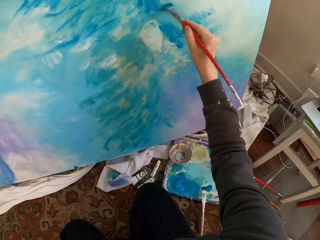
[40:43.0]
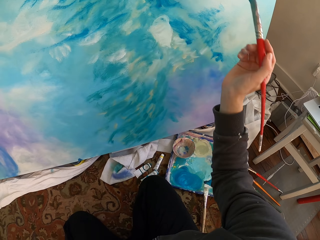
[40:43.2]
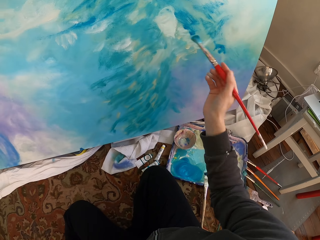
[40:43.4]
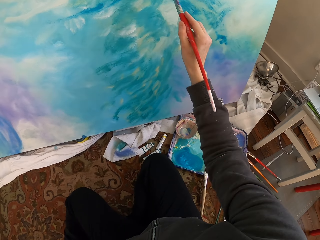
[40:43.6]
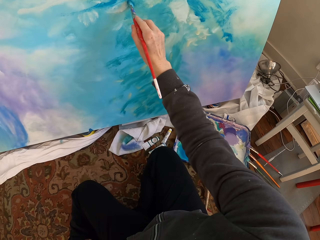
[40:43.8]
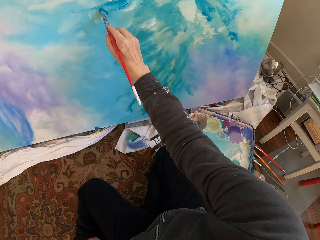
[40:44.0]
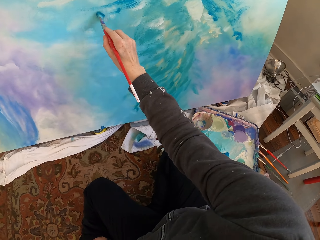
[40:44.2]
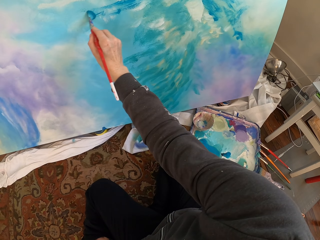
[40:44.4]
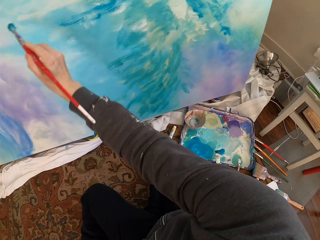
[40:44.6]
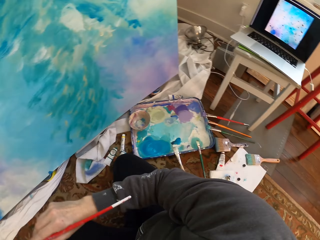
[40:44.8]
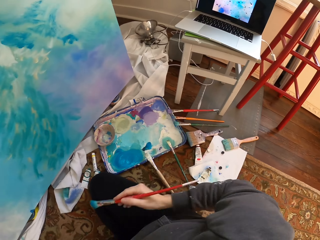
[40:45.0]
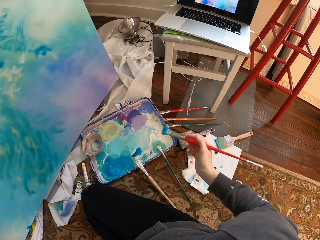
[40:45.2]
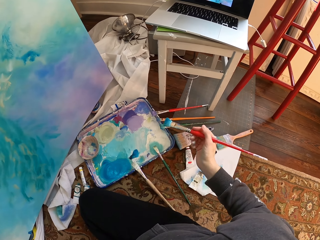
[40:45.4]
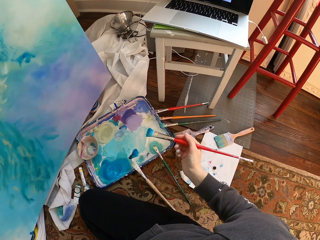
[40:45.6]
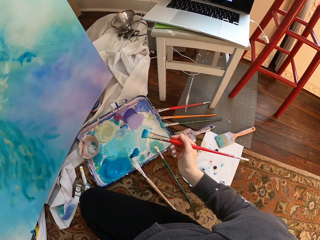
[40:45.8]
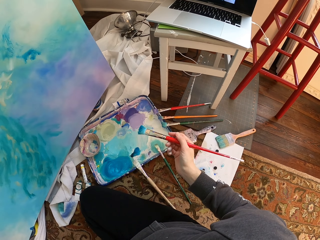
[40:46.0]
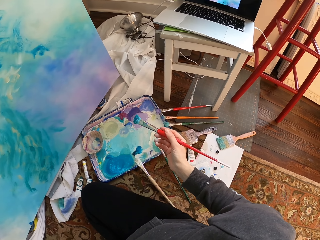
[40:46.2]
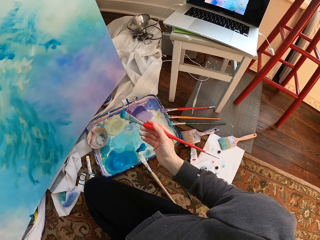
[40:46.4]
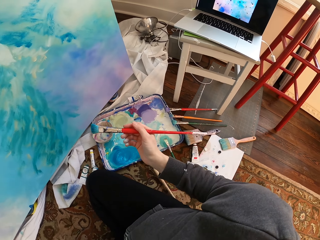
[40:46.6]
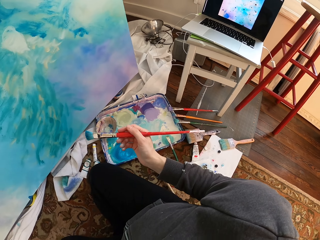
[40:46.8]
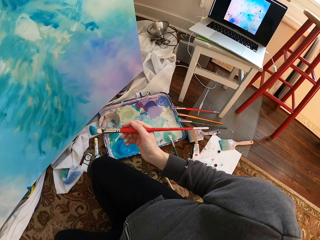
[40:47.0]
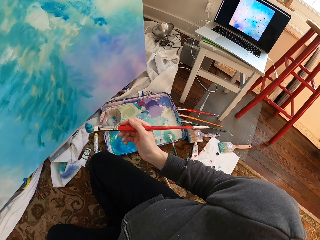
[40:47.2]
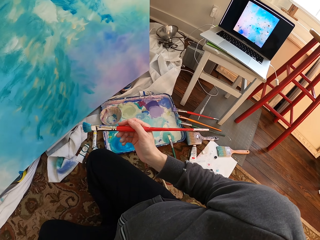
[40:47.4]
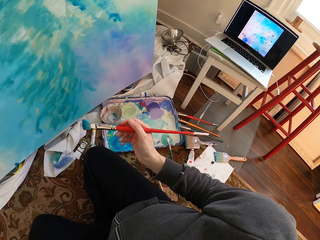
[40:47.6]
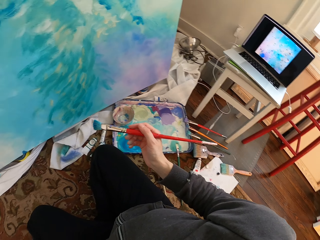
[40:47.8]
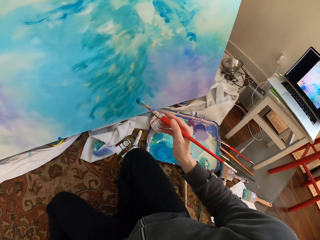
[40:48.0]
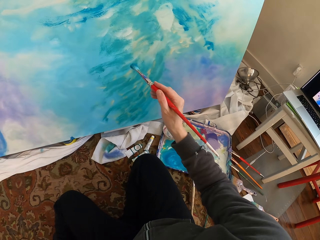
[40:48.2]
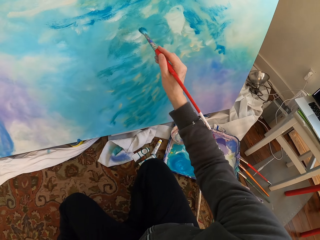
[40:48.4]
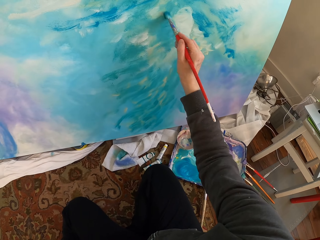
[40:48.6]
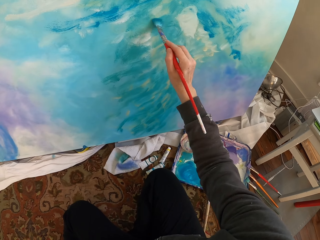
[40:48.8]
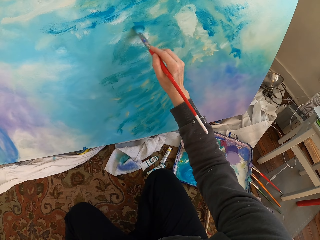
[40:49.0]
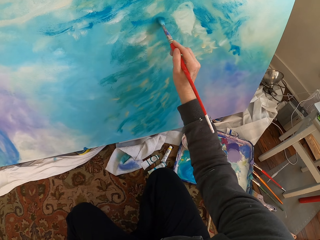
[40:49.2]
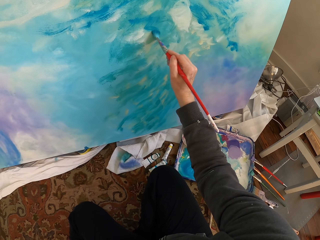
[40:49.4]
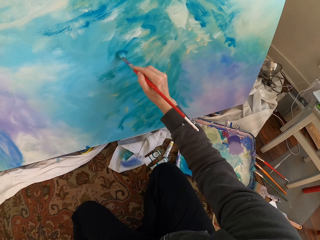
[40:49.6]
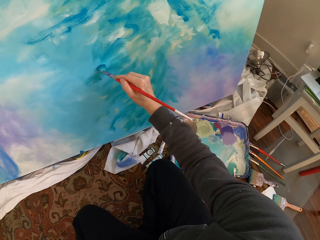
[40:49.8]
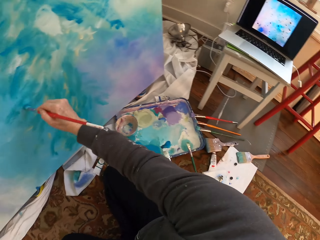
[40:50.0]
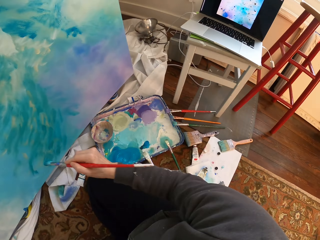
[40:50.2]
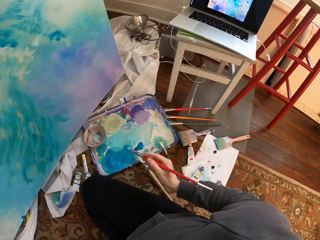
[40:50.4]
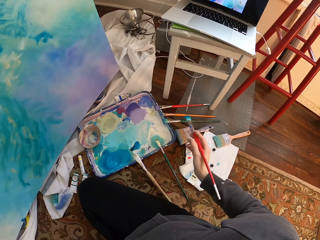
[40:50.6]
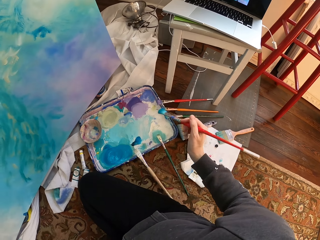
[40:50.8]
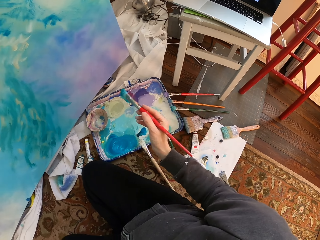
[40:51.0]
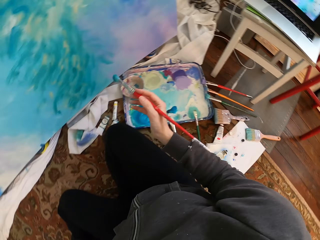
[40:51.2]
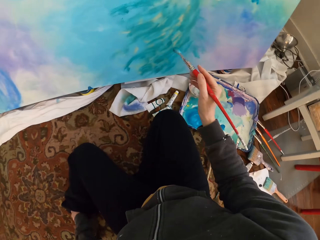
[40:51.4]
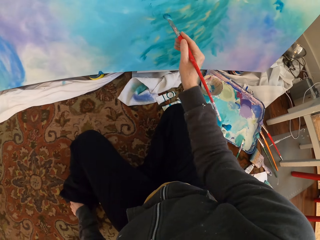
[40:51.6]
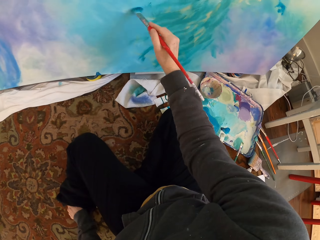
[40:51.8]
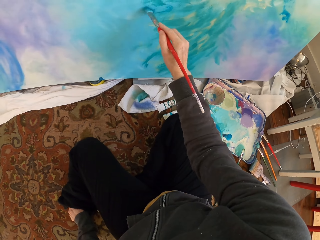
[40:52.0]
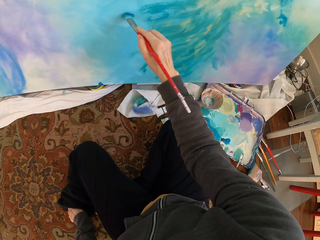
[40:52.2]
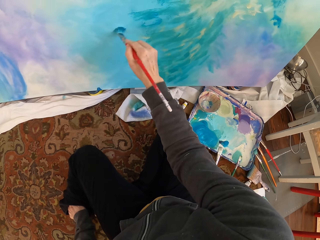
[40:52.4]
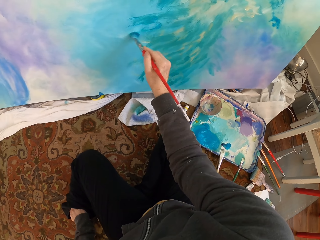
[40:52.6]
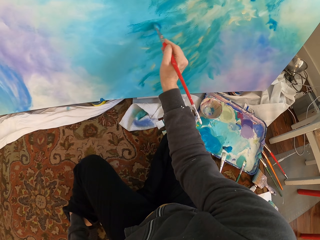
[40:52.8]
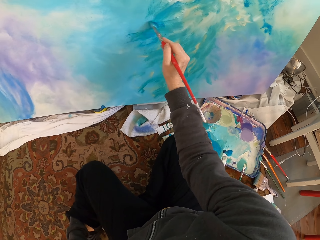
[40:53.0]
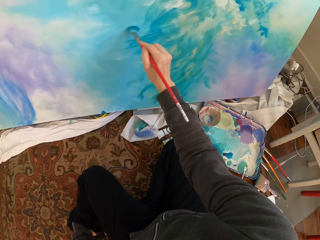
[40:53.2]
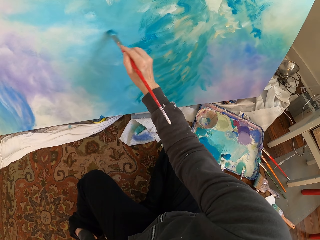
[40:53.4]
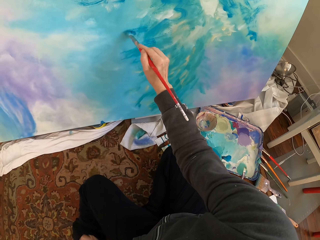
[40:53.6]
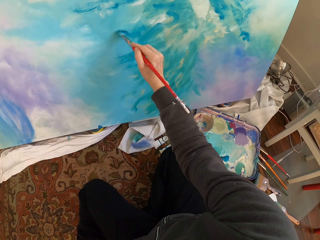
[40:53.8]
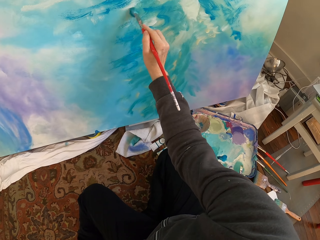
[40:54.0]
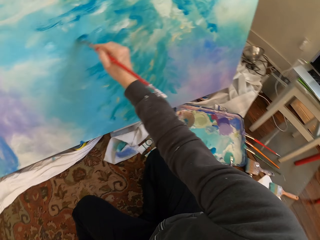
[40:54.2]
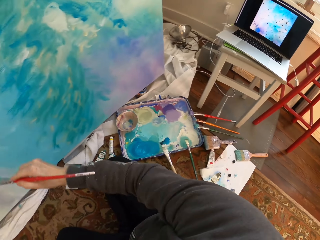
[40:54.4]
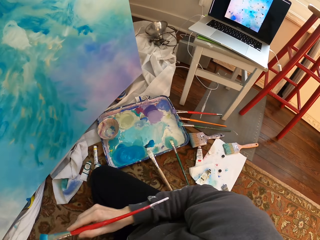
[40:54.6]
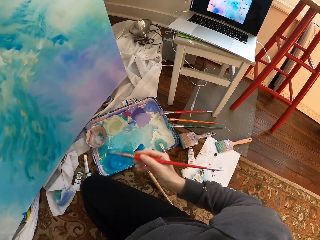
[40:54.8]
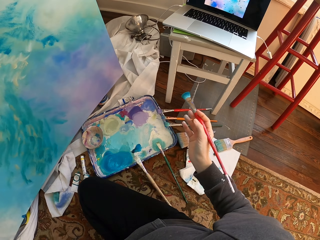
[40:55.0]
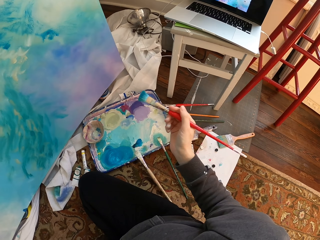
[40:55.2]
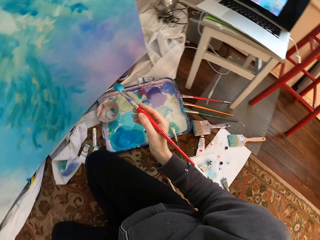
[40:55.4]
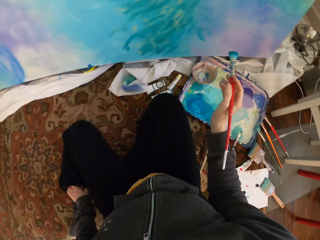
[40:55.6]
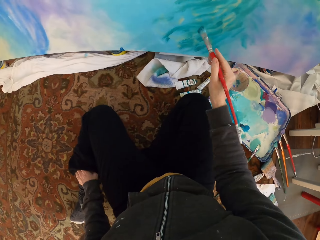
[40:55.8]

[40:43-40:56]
The camera wearer paints. They remove the brush from the paint work. They hold a paint brush. They paint. They remove the brush from the paint work. They paint.

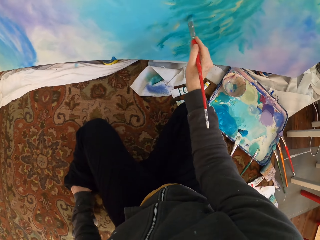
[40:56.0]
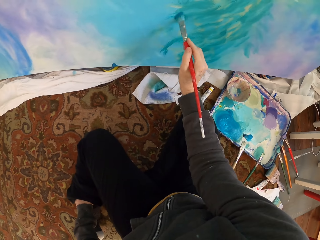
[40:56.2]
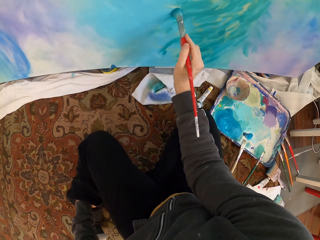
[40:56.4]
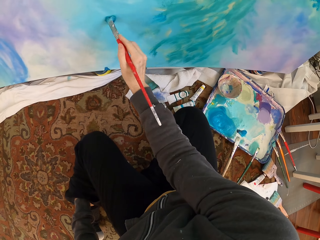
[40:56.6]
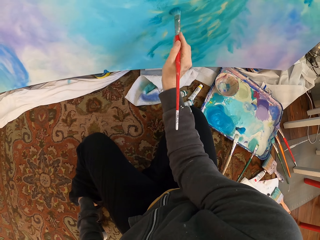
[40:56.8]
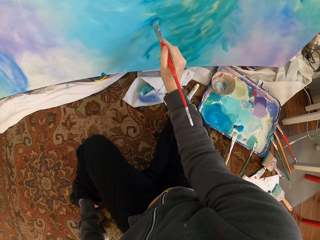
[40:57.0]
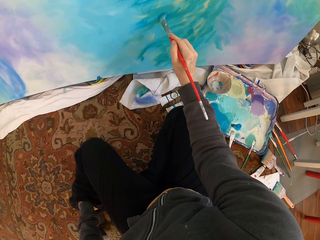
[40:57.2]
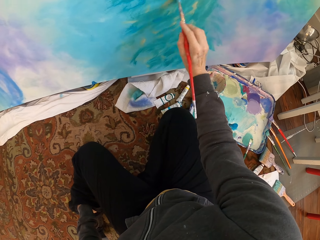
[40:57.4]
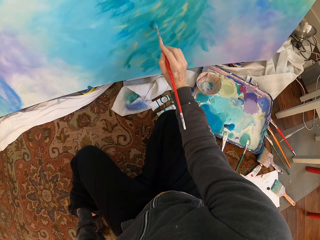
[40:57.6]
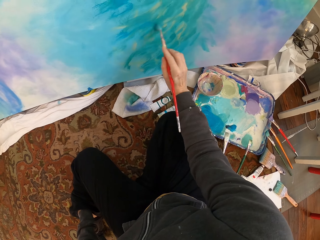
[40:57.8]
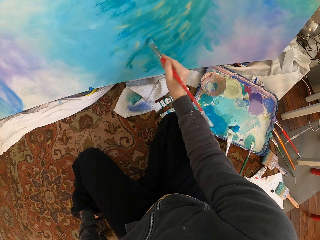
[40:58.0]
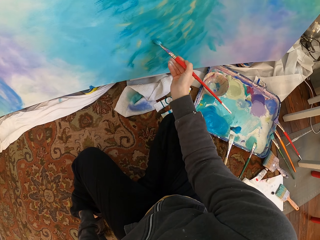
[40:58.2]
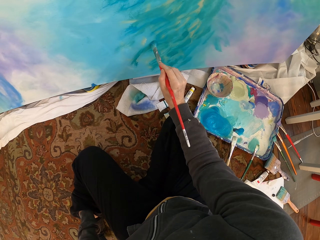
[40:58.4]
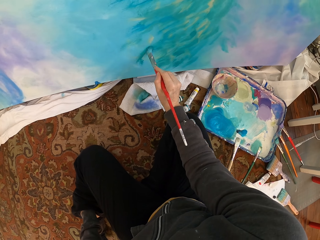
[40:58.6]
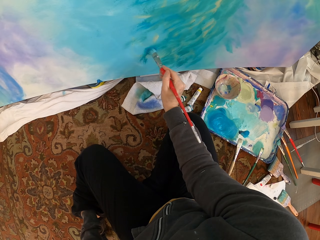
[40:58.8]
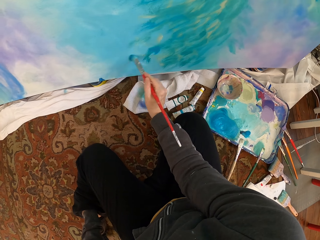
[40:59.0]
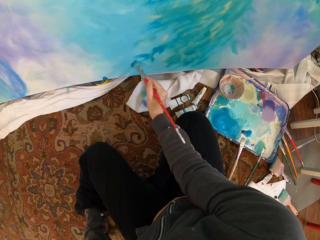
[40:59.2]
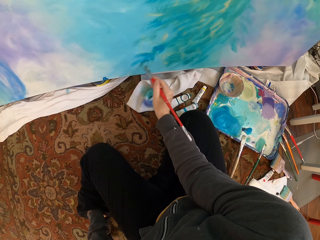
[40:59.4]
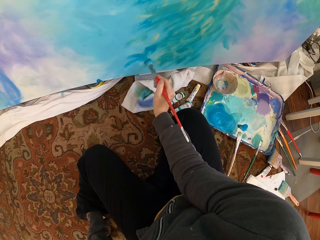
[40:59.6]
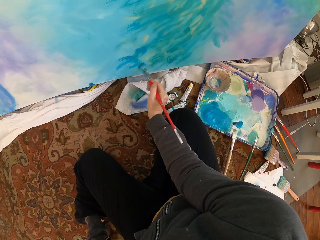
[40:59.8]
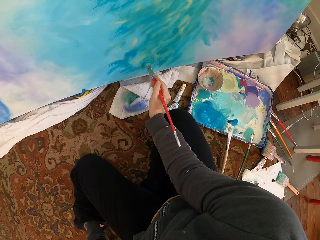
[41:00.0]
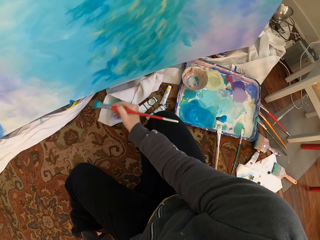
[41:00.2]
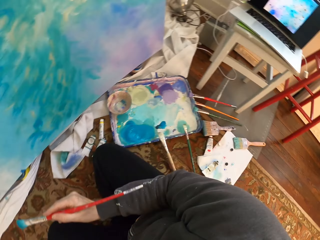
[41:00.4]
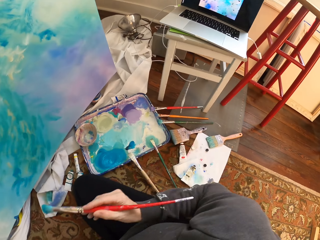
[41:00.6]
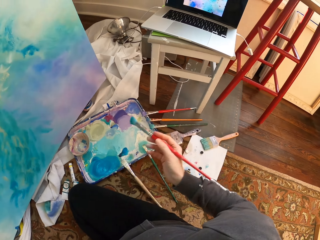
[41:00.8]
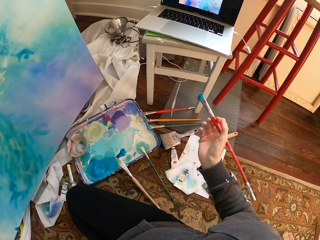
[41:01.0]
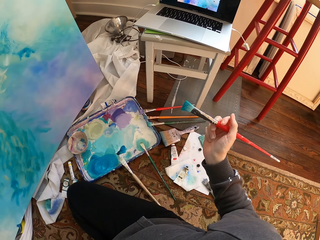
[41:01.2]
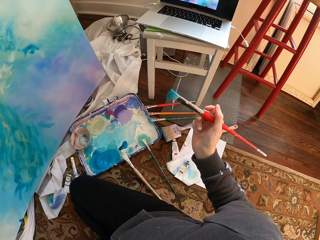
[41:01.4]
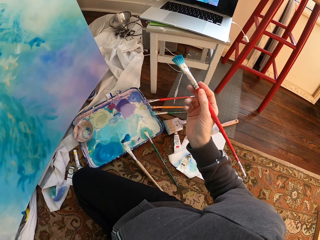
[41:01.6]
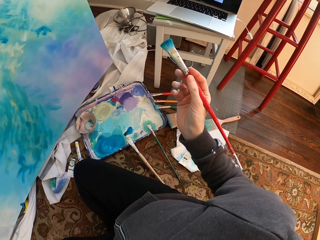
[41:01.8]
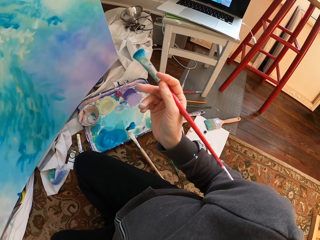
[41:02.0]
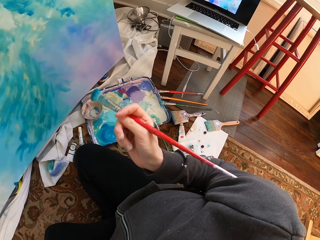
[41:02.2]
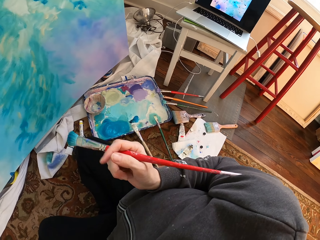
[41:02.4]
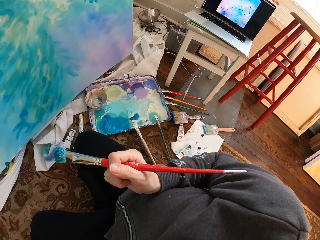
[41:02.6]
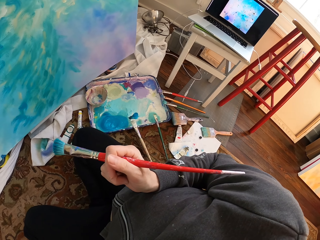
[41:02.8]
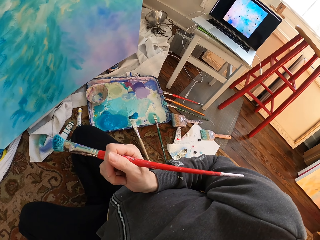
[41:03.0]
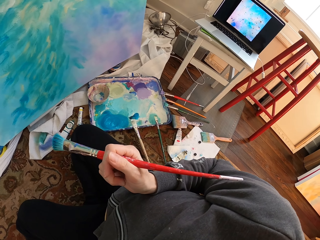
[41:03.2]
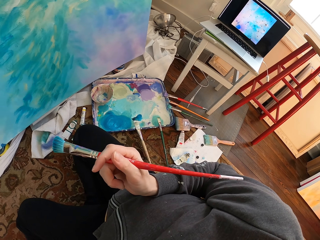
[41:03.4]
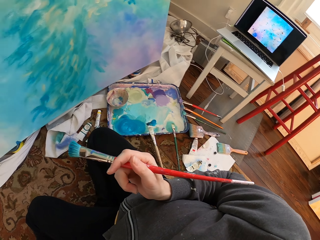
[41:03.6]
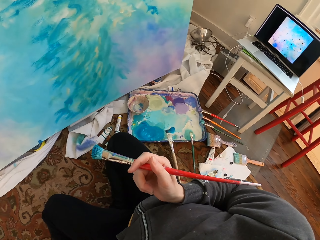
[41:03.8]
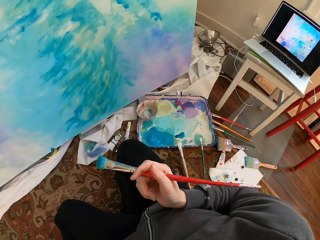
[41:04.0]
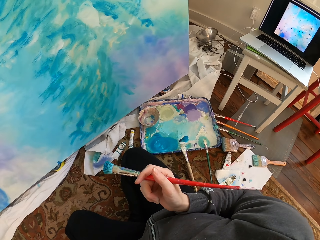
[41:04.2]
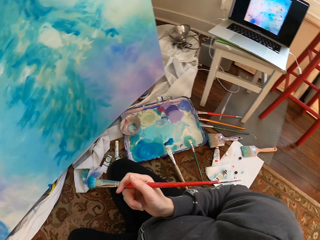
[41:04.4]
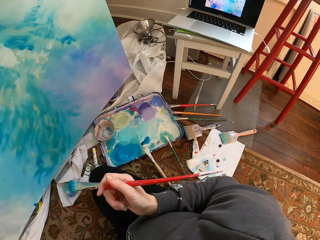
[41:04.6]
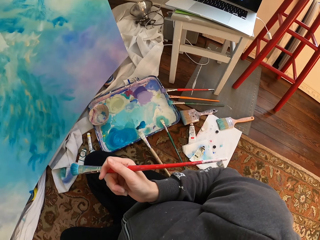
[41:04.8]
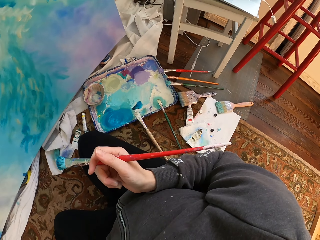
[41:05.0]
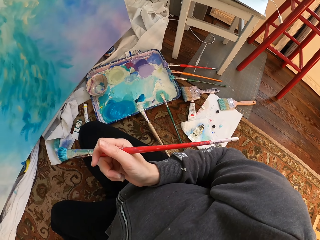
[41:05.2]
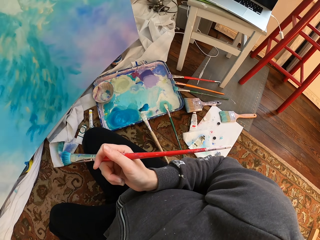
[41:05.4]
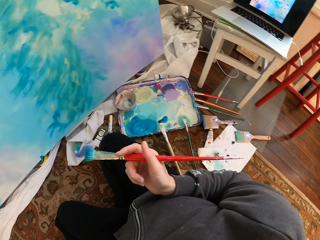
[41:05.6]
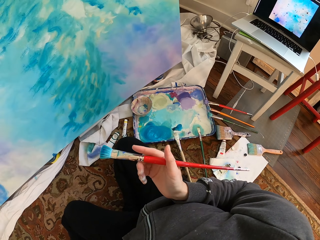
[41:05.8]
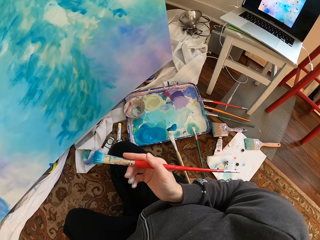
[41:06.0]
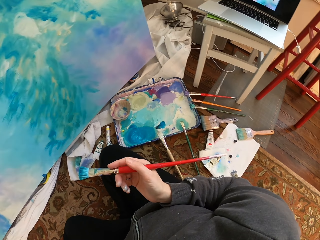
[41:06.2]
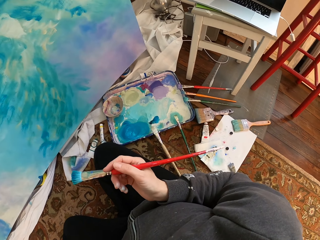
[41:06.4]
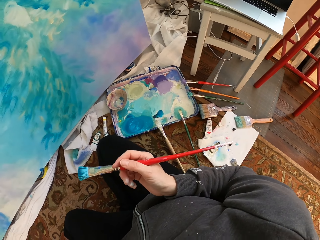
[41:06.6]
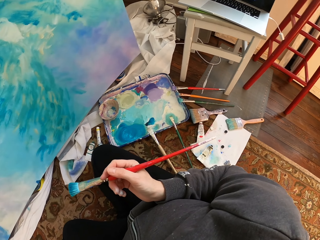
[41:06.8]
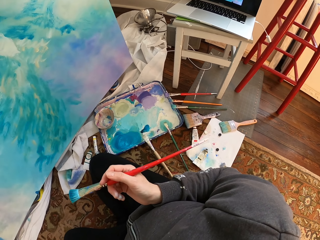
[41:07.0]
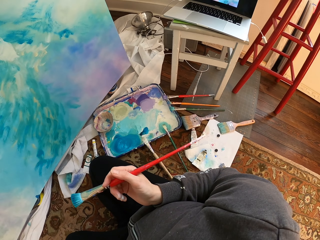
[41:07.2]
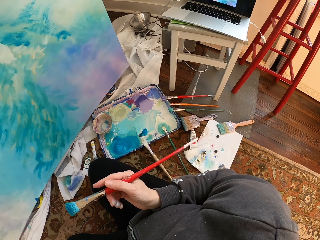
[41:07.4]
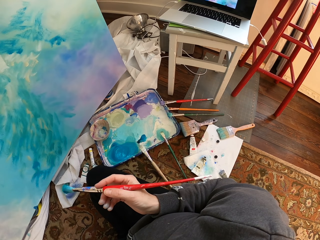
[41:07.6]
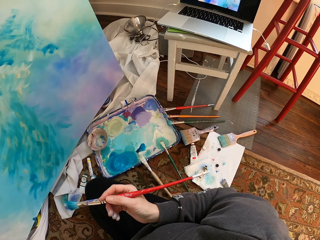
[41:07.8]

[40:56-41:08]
The camera wearer looks at the paint work. They hold a paint brush.
